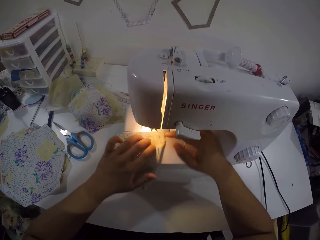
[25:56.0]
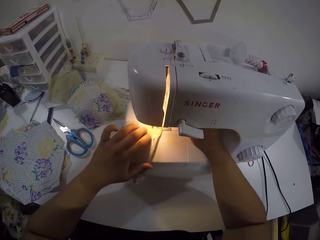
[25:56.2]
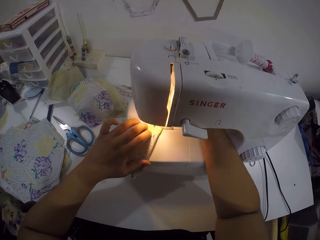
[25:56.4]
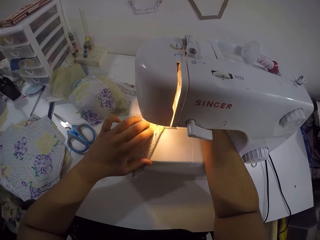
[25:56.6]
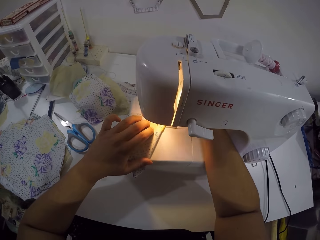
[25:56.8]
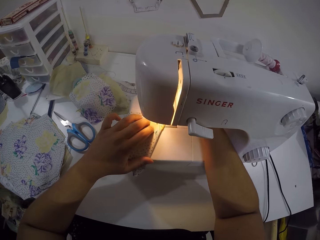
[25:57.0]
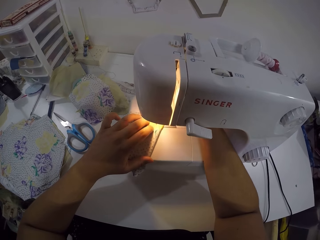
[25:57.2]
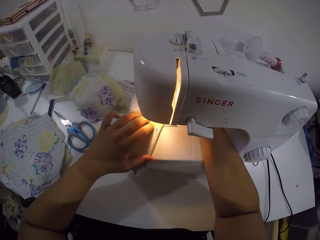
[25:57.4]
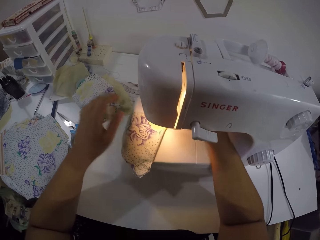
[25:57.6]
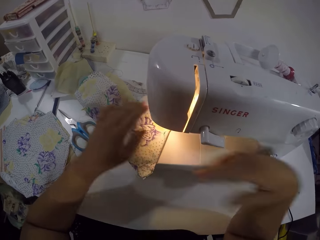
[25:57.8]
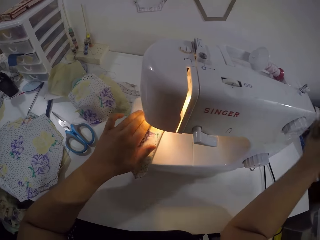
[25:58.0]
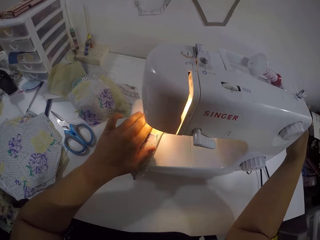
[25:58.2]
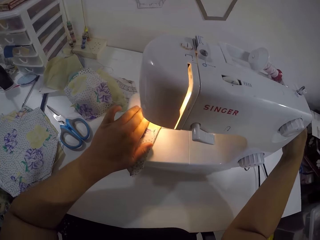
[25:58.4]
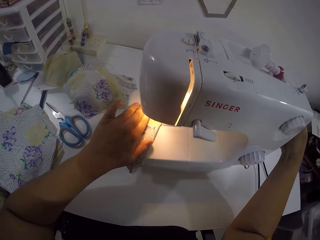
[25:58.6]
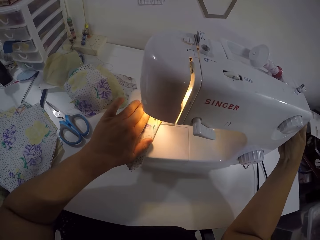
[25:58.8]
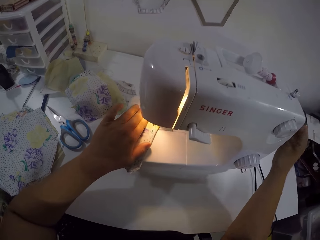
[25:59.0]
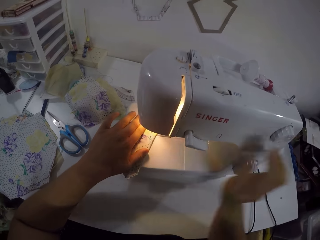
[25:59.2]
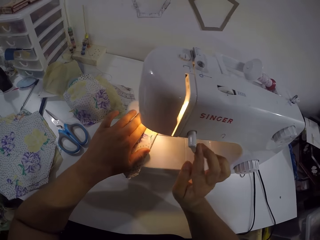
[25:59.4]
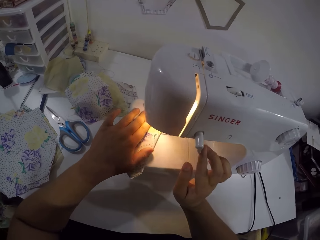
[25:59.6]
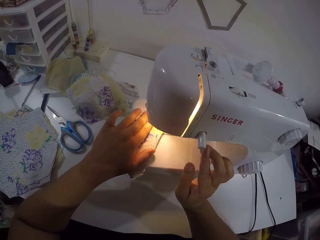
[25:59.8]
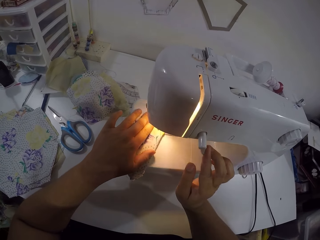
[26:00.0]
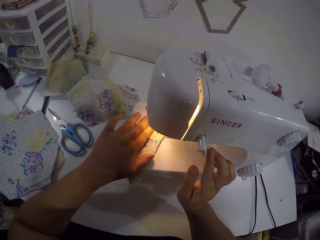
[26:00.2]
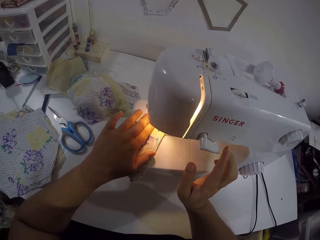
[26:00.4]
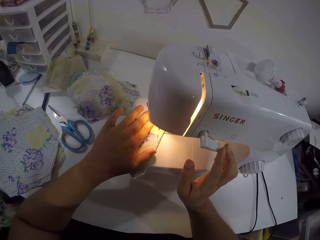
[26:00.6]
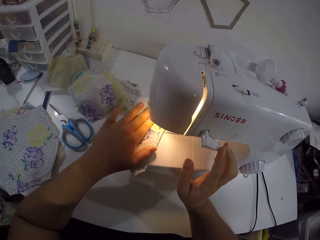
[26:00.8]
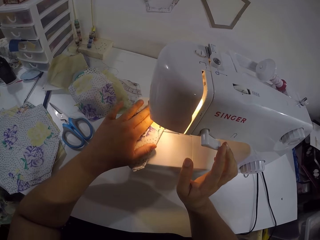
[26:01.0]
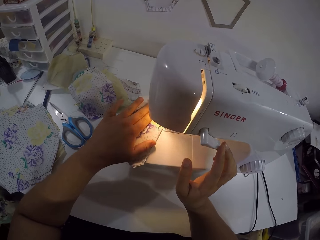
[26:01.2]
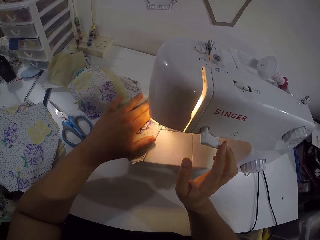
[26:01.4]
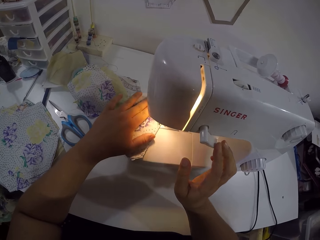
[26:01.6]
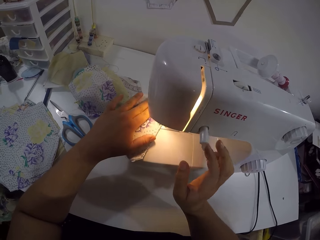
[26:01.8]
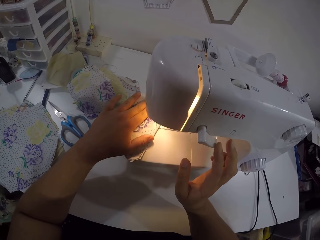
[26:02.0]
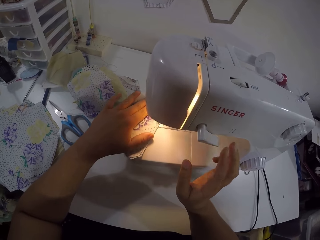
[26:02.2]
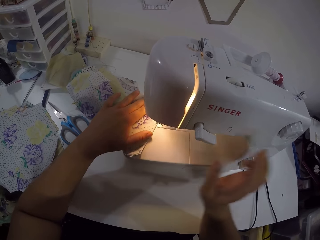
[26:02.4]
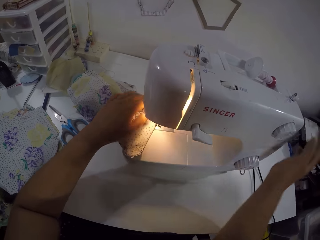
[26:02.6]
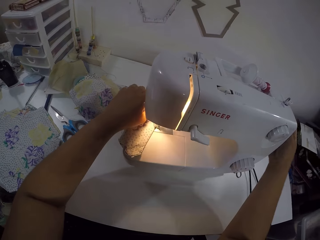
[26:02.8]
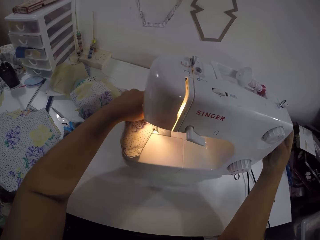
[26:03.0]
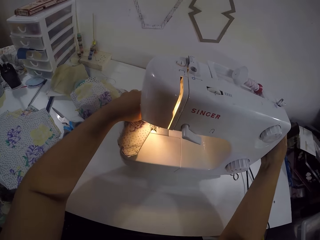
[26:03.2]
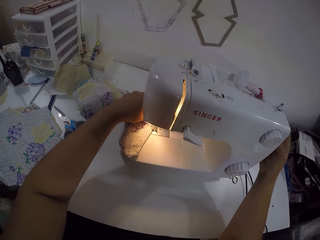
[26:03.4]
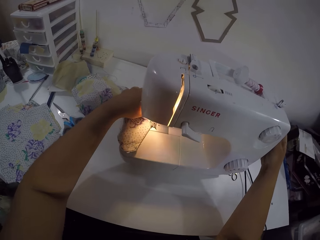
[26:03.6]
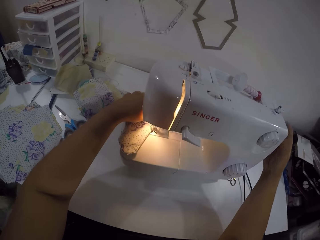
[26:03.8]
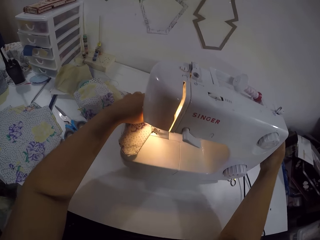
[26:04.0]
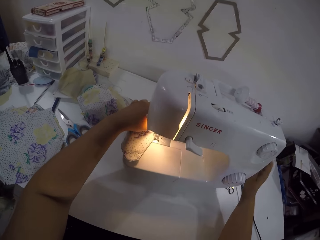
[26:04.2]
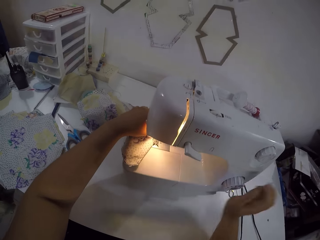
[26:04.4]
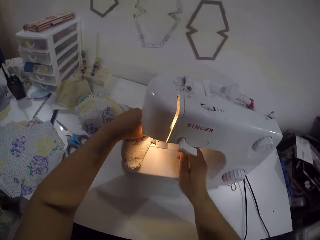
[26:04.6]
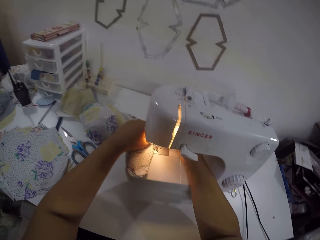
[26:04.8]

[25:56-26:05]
The camera wearer drops the fabric on the bed of the sewing machine with both hands. She moves the fabric on the bed of the sewing machine to the presser foot with her left hand. She operates the presser lifter of the sewing machine with her right hand. She sews the piece of cloth. She holds the fabric with her left hand. She turns the pulley of the sewing machine with her right hand. She turns the reverse lever of the sewing machine with her right hand. She sews the fabric with the sewing machine with her left hand. She turns the pulley of the sewing machine with her right hand.

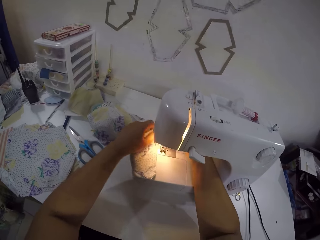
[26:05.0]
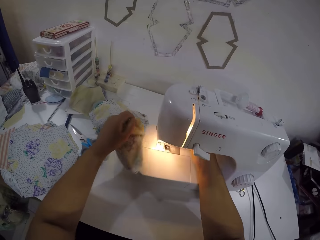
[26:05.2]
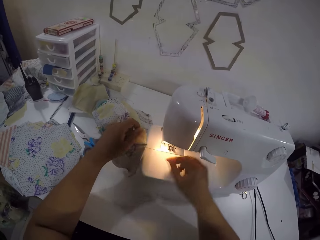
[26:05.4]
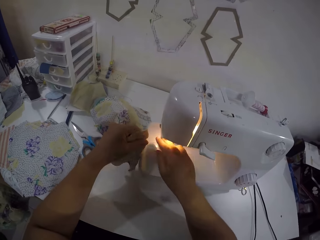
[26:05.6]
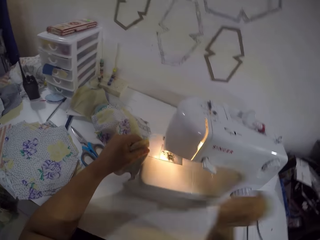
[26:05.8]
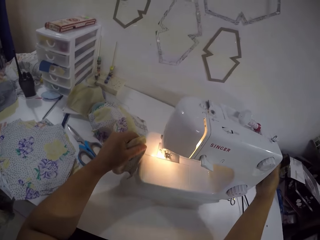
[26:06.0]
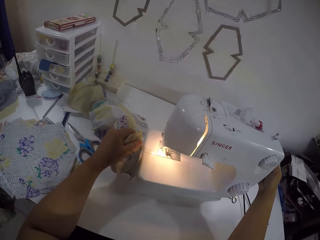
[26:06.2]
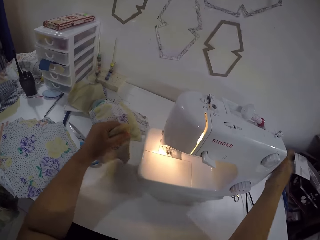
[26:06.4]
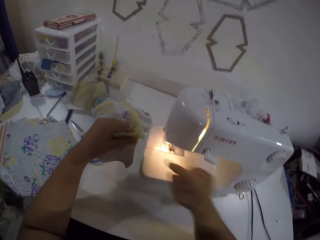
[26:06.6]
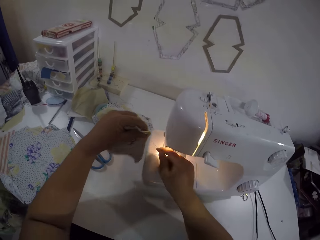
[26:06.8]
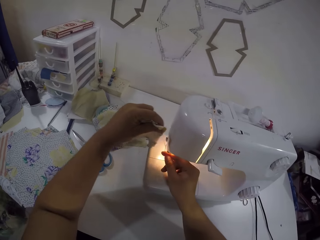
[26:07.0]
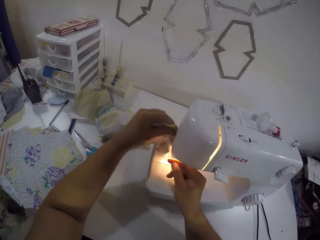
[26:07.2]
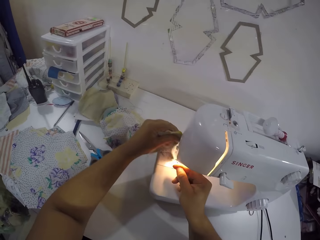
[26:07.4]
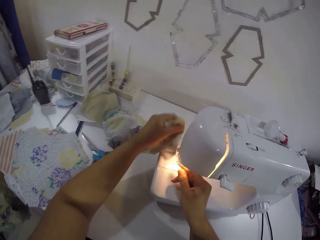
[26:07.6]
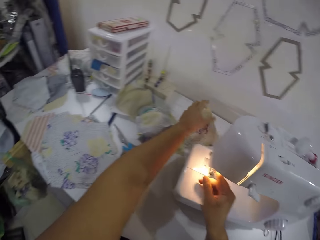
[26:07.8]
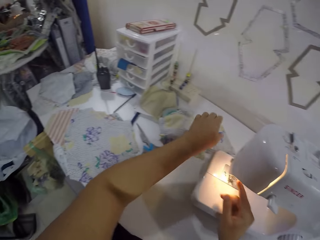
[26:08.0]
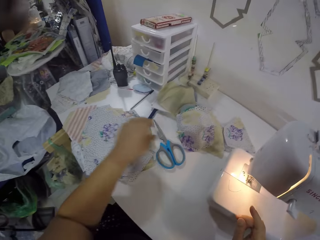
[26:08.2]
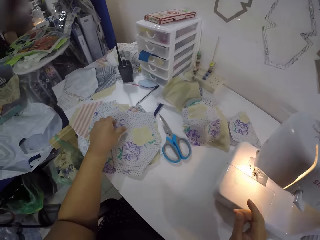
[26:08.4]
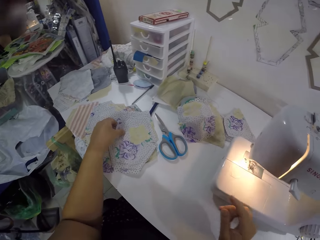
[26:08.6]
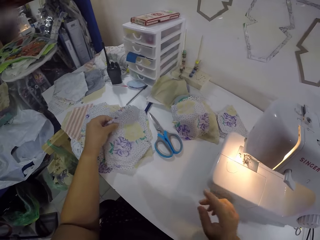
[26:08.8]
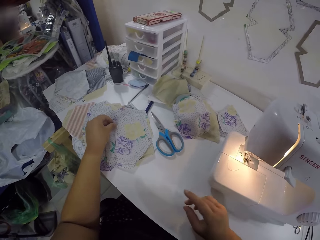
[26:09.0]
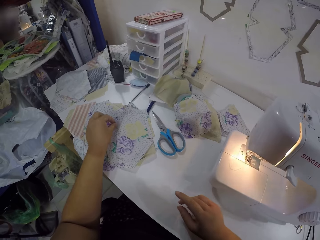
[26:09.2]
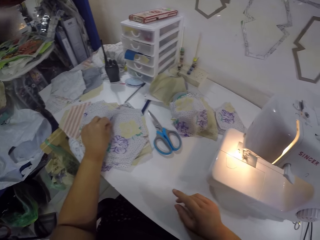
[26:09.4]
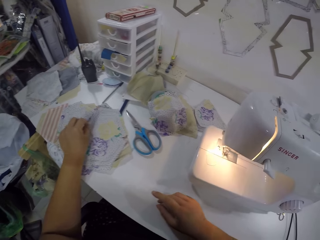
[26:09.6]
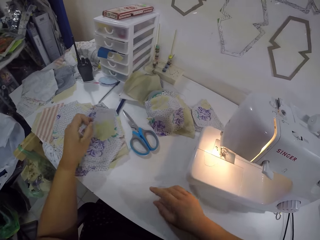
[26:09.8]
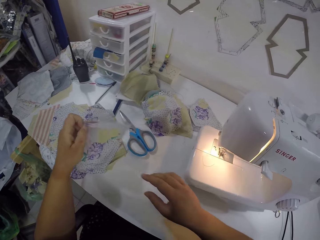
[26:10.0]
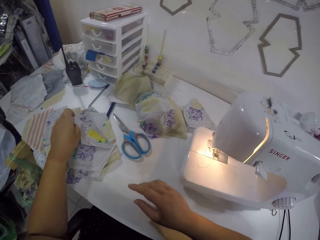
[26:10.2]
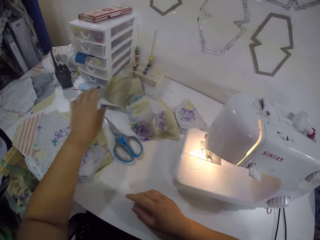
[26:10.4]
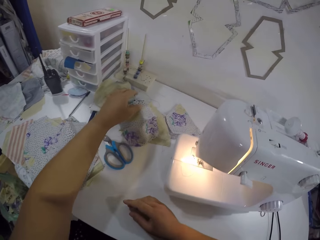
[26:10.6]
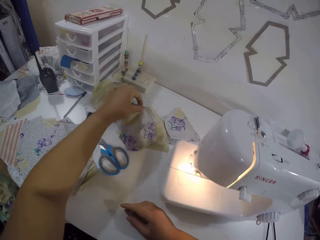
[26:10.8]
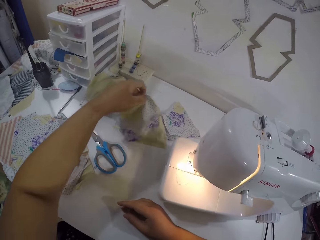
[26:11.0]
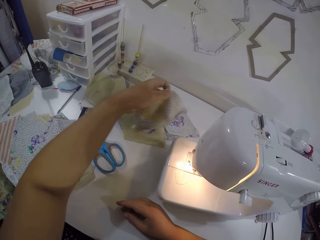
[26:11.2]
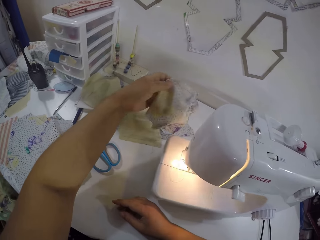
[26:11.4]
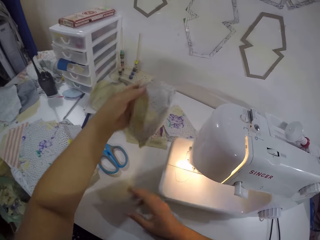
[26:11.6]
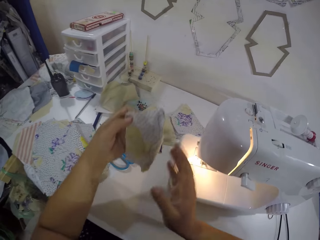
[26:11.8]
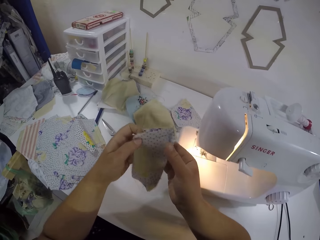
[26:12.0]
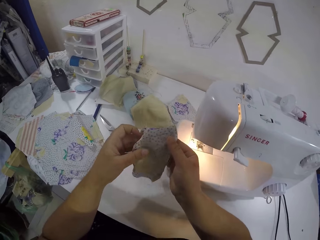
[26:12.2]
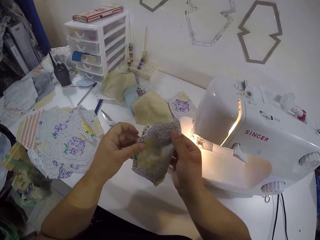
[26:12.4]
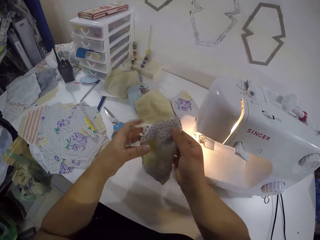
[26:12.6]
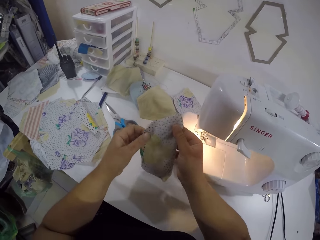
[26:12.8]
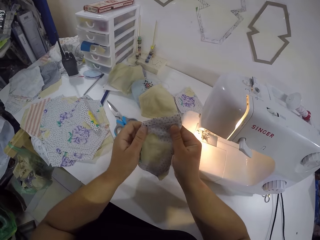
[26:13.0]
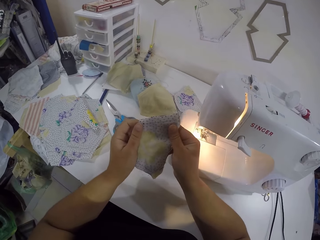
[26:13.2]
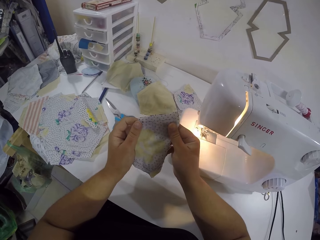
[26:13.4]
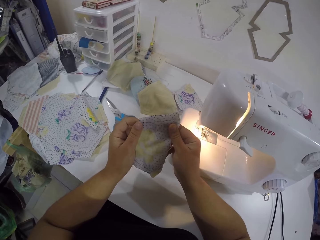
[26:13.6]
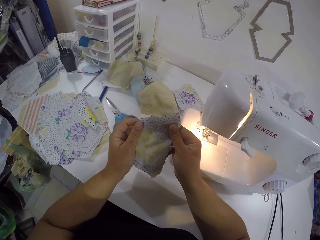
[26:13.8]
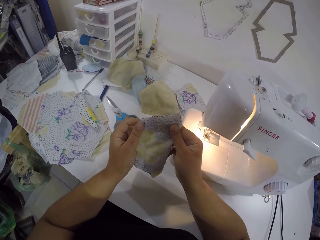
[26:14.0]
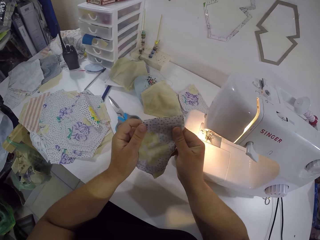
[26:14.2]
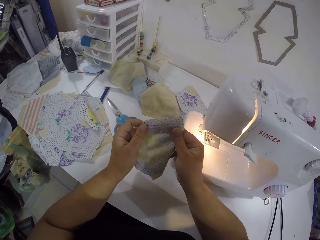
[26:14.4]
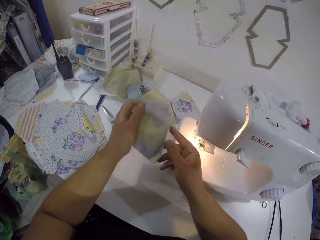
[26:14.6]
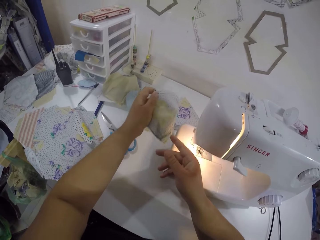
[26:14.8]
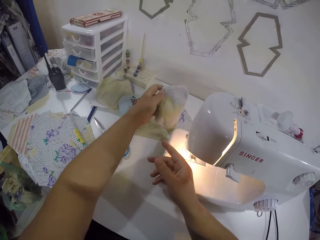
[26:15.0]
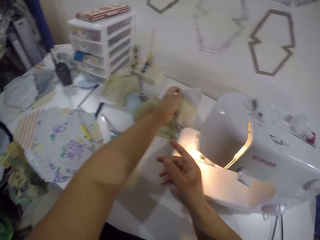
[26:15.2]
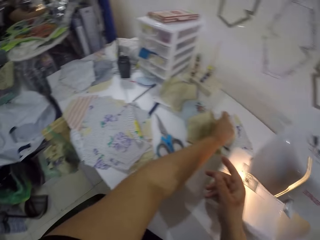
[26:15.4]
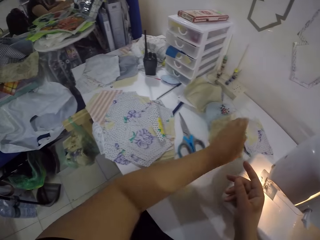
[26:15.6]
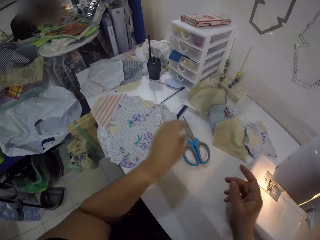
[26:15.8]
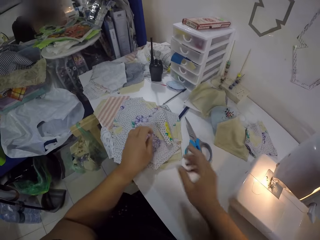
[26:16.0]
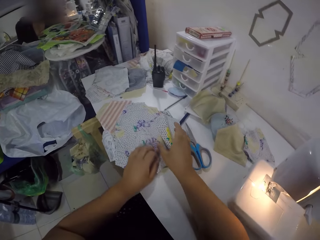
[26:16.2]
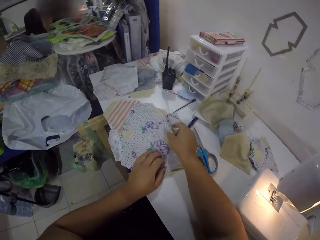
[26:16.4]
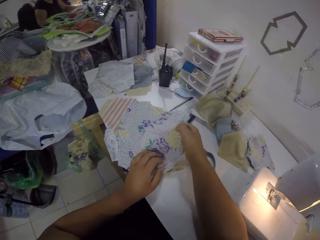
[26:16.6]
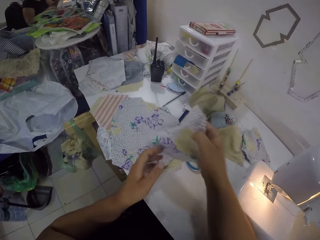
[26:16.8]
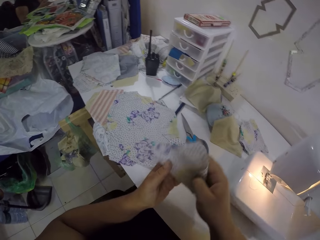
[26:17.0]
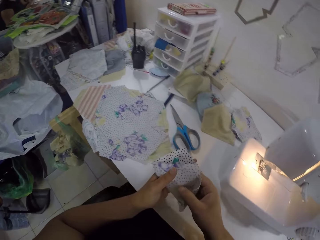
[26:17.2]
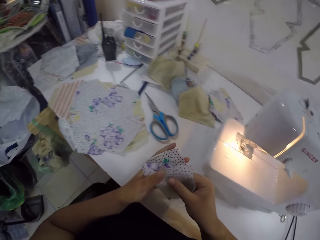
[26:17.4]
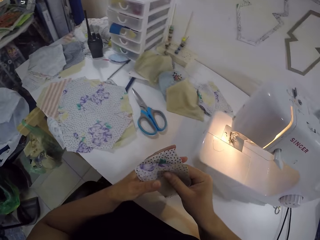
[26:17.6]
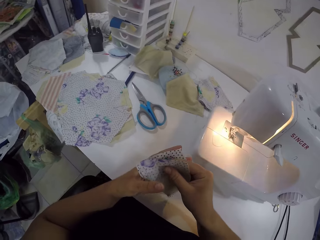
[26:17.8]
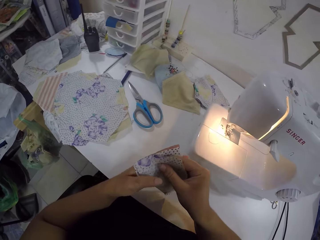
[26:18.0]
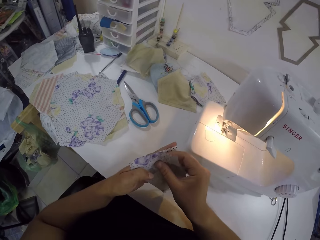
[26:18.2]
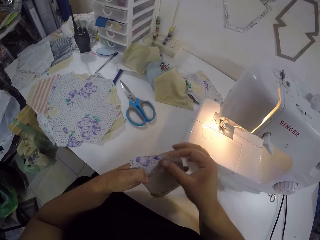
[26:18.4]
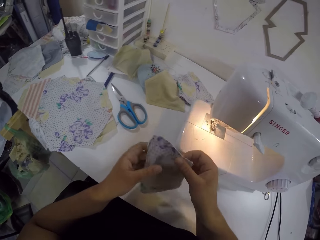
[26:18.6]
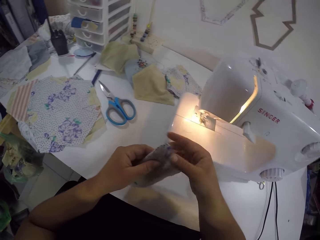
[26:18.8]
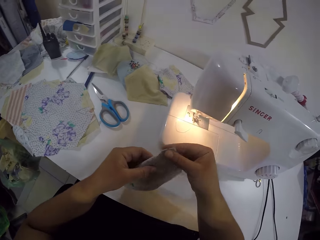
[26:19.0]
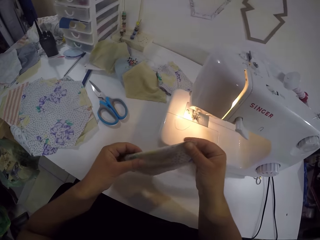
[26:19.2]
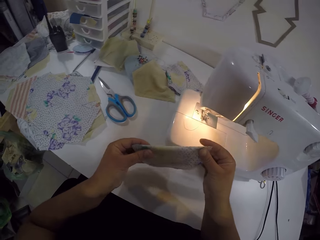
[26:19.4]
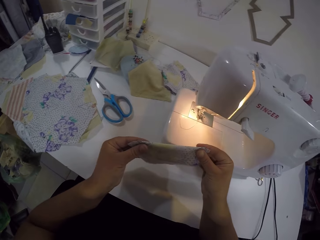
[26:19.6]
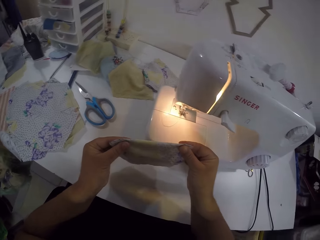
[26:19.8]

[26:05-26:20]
The camera wearer operates the presser lifter of the sewing machine with her right hand. She removes the cloth from the sewing machine. She turns the pulley of the sewing machine with her right hand. She drags the thread out of the sewing machine with her left hand. She holds the thread with her right hand. She cuts the thread attached to the fabric on the sewing machine with both hands. She drops the fabric on the table with her left hand. She picks up the fabric from the table with her left hand. She drops the fabric on the table with her left hand. She picks up the fabric on the table with her left hand. She straightens the fabric with both hands. She looks at the piece of cloth. She drops the fabric on the table with her left hand. She picks up the fabric from the table with both hands. She folds the fabric with both hands.
